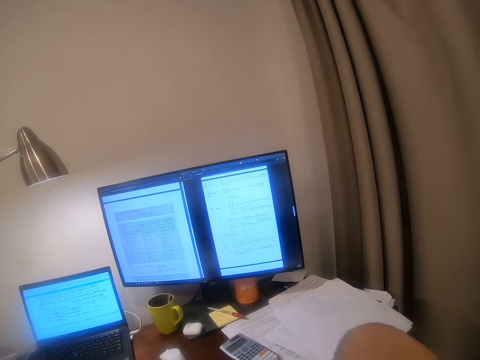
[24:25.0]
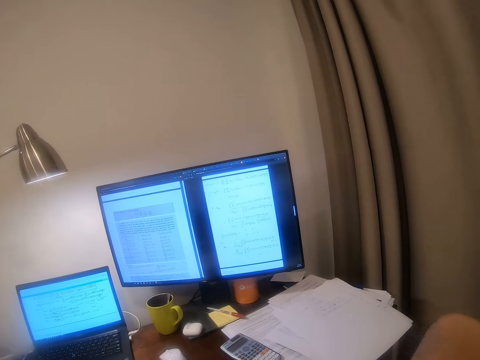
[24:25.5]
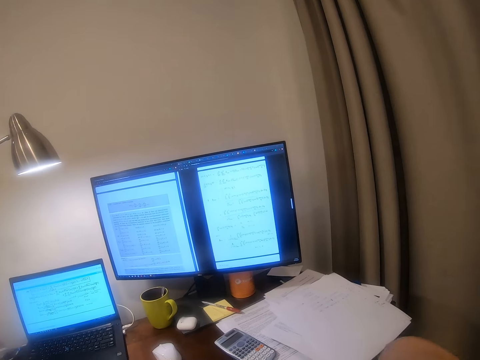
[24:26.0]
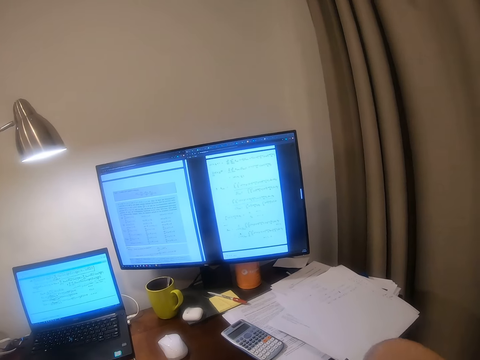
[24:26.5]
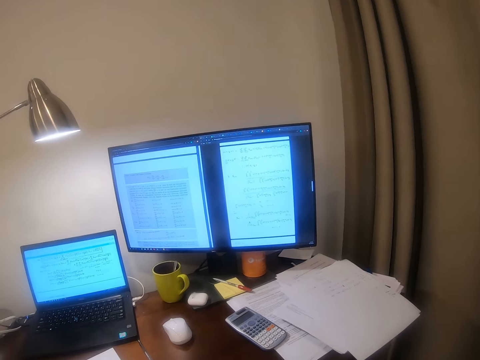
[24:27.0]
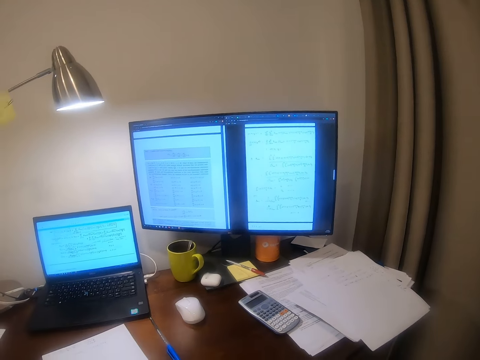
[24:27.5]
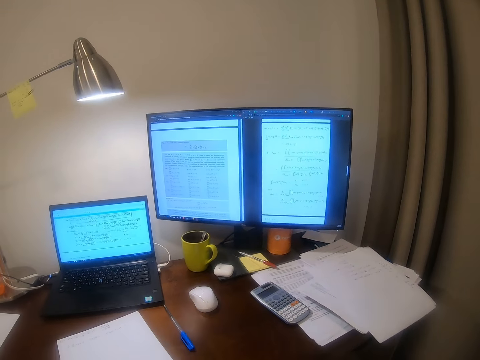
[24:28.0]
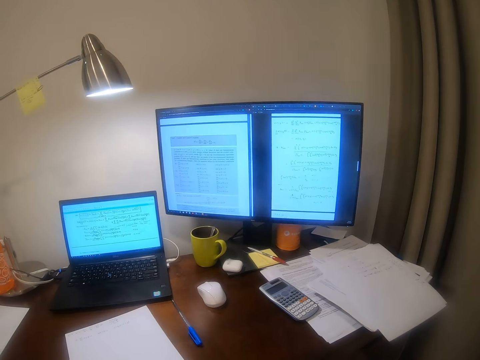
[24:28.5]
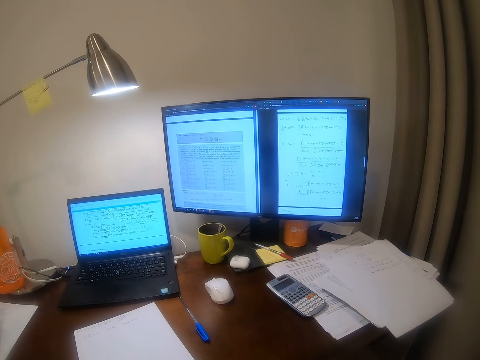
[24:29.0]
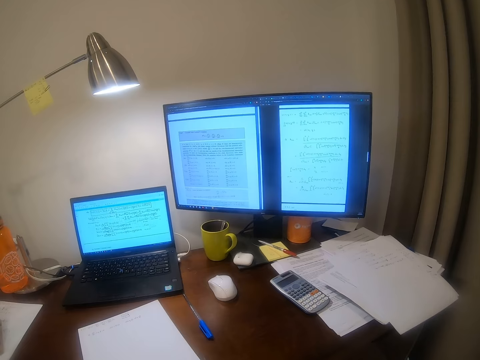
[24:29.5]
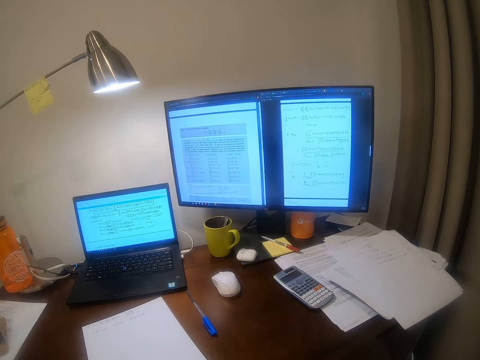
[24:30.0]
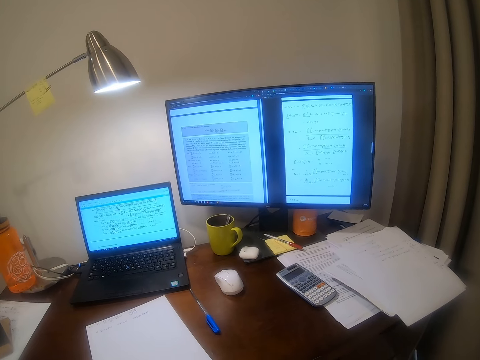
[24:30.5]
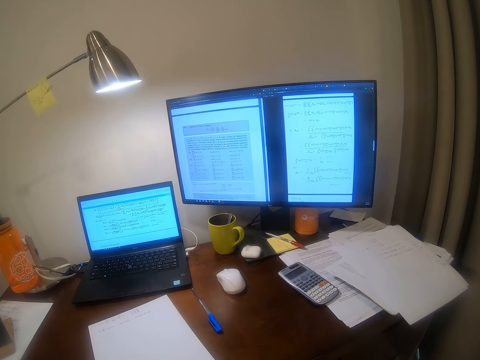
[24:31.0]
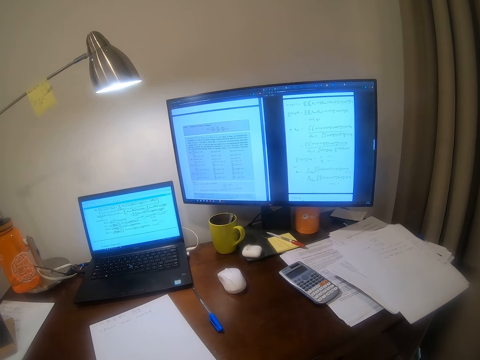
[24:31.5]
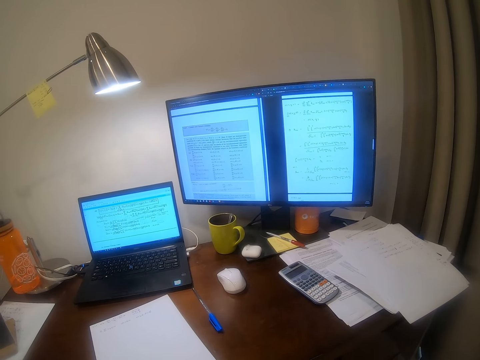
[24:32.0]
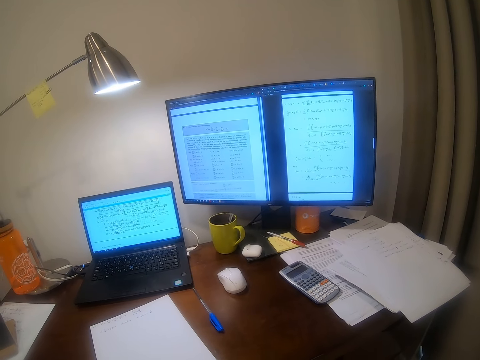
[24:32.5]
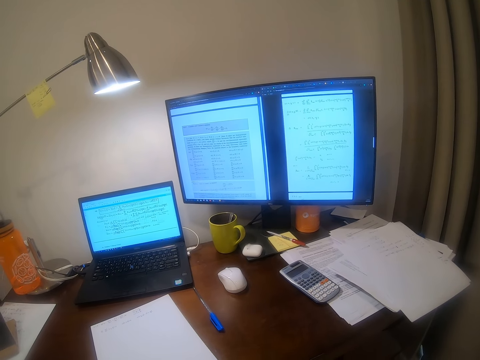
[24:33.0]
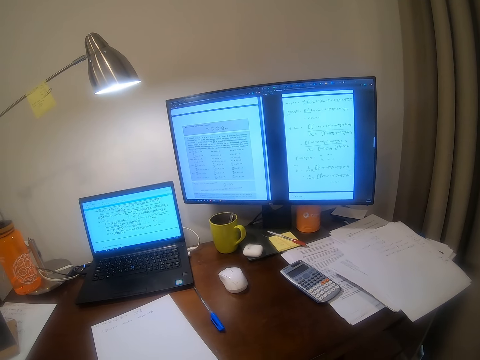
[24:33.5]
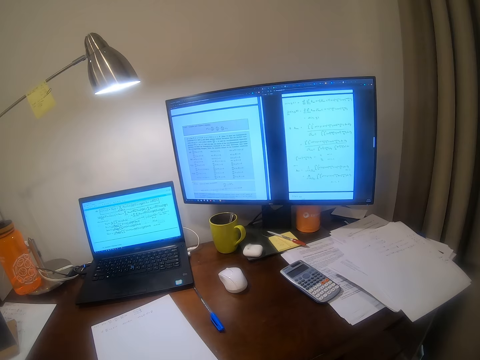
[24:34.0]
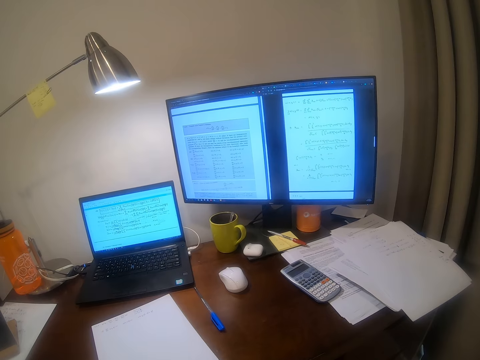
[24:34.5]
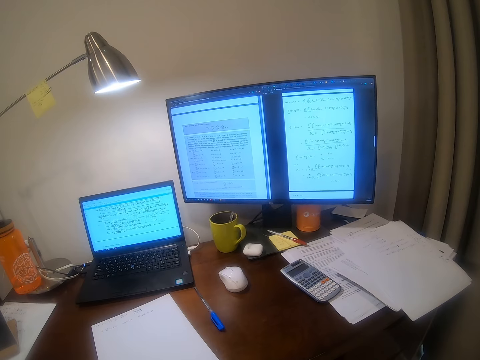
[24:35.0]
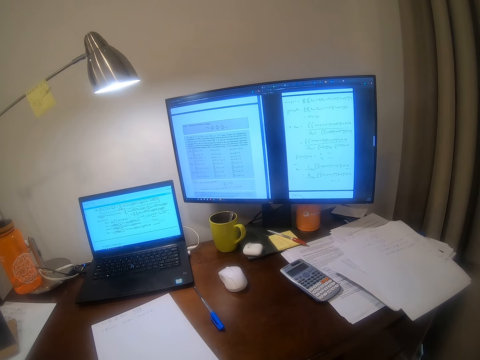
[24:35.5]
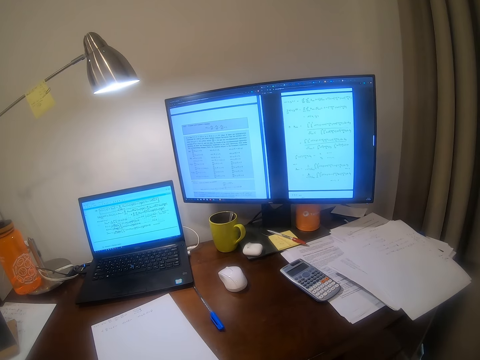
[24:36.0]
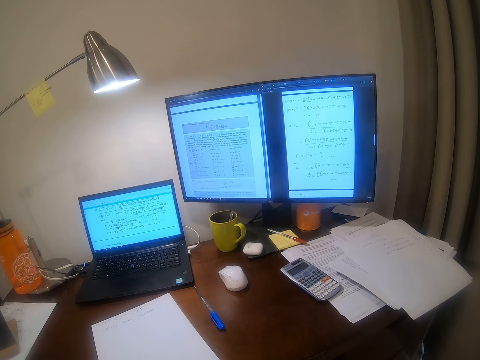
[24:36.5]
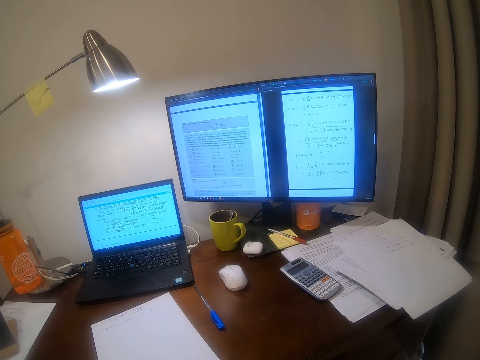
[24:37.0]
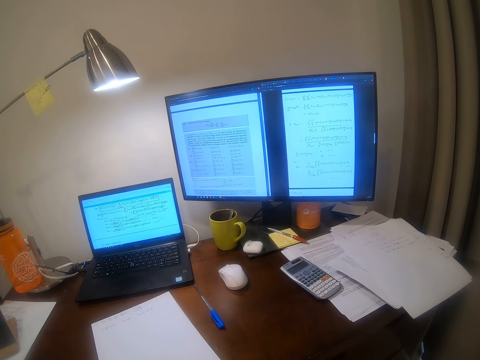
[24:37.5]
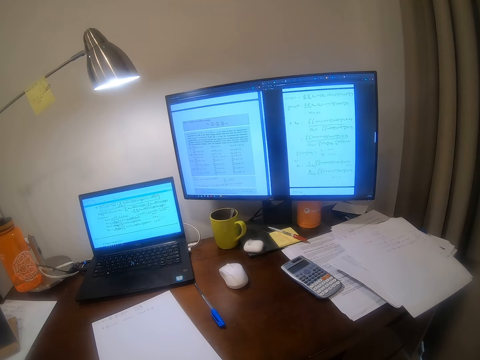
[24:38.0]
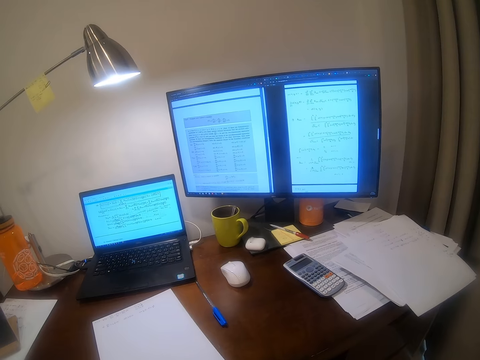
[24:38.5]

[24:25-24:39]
The camera wearer looks around the room. They look at the machine.

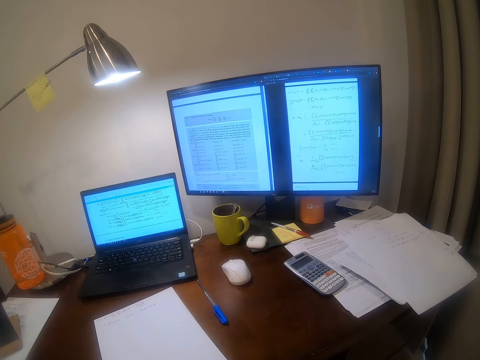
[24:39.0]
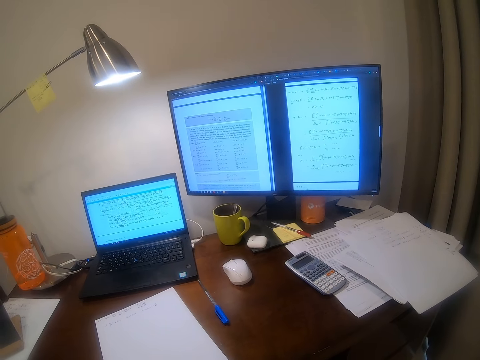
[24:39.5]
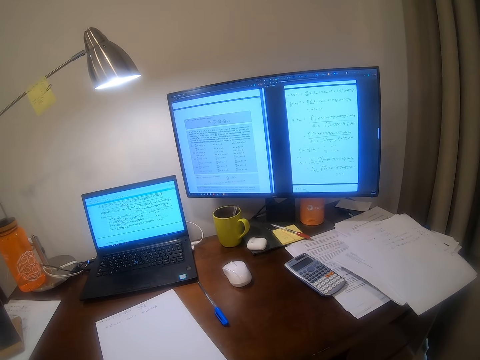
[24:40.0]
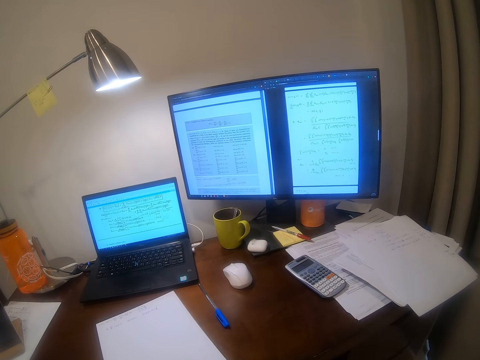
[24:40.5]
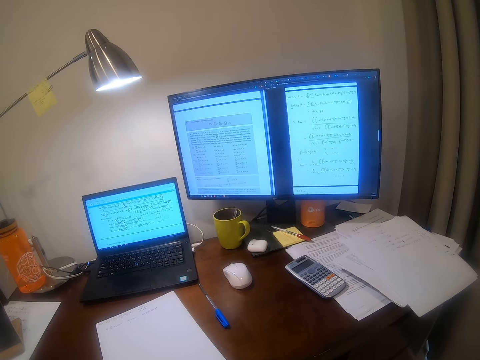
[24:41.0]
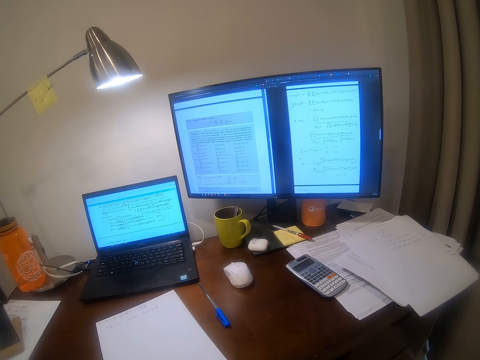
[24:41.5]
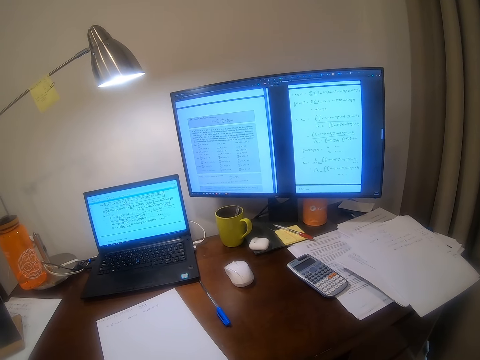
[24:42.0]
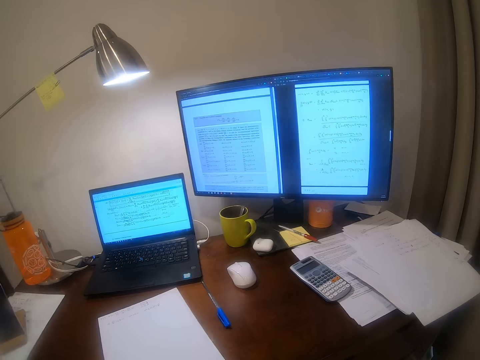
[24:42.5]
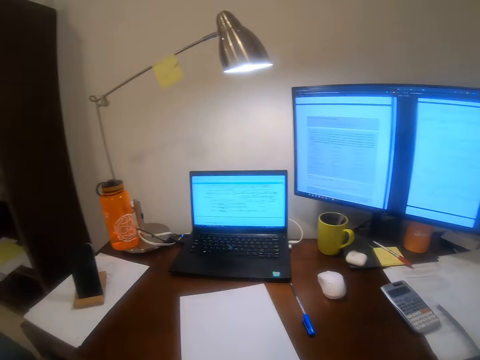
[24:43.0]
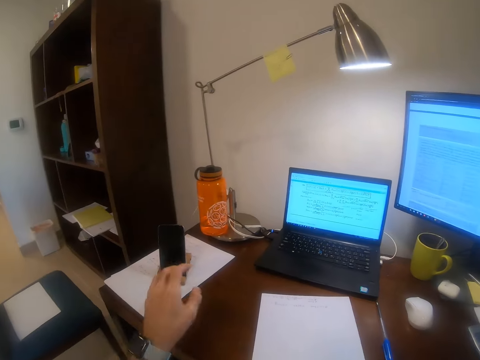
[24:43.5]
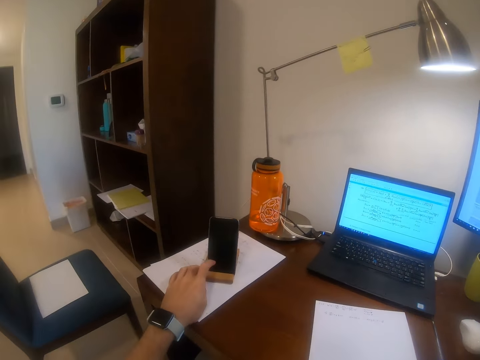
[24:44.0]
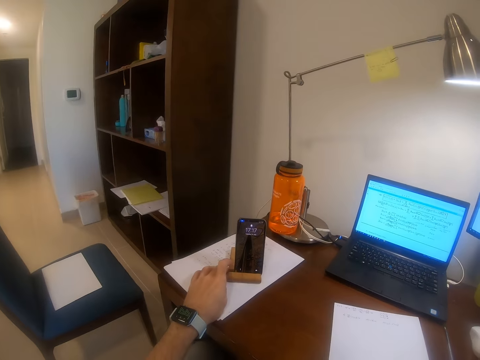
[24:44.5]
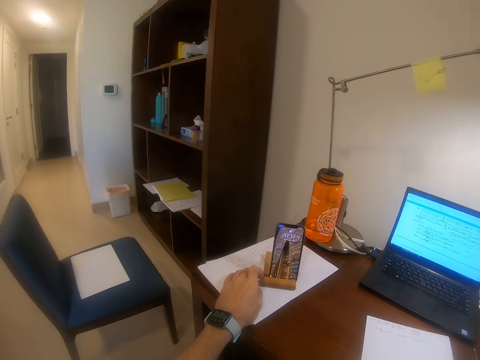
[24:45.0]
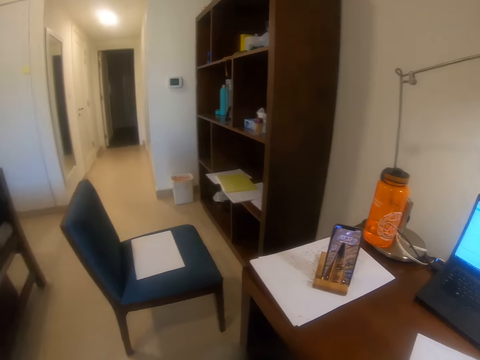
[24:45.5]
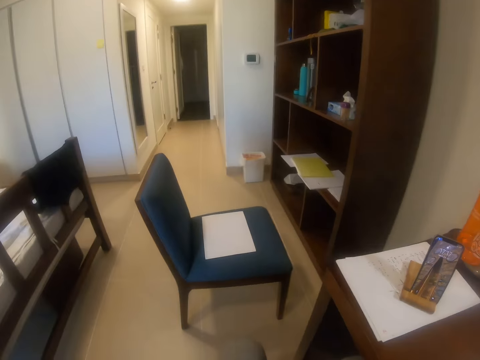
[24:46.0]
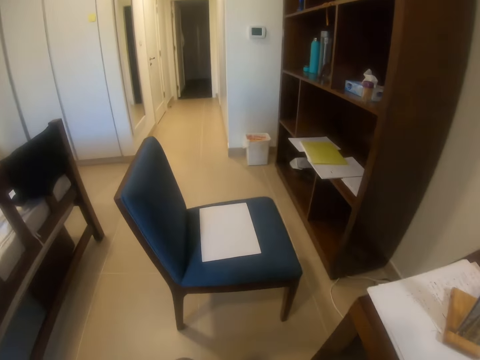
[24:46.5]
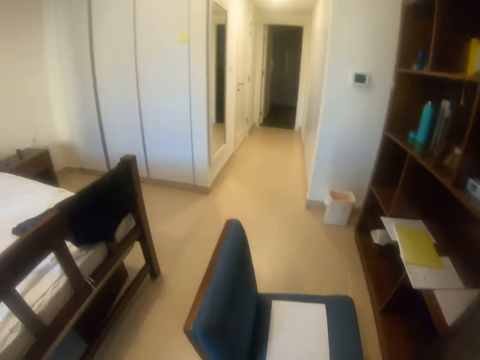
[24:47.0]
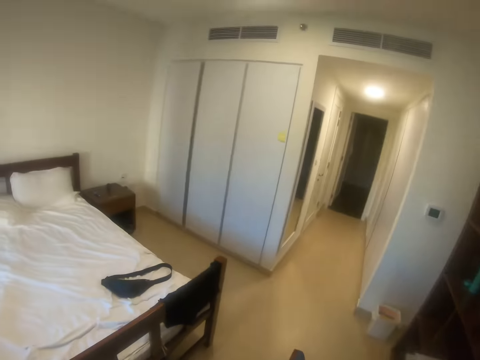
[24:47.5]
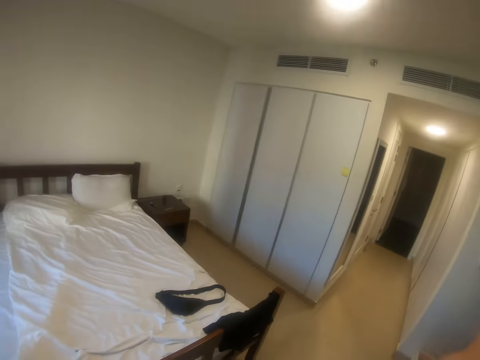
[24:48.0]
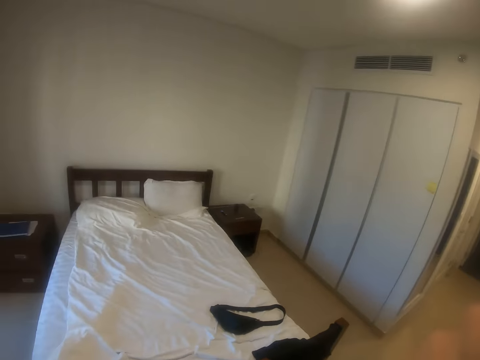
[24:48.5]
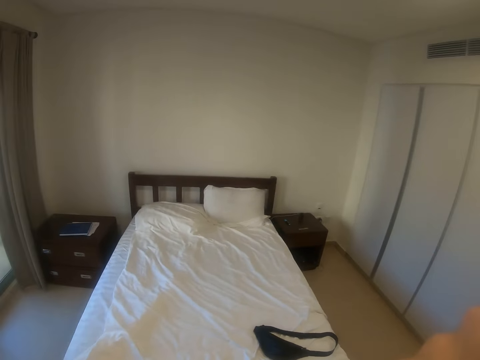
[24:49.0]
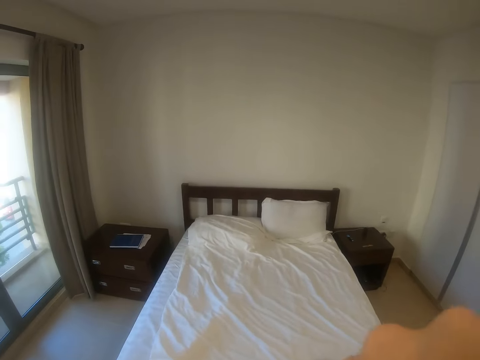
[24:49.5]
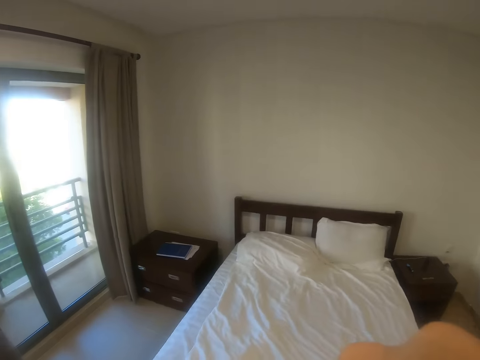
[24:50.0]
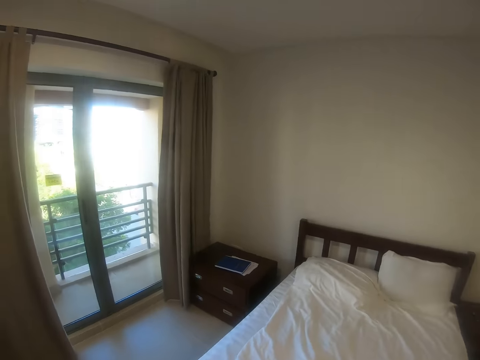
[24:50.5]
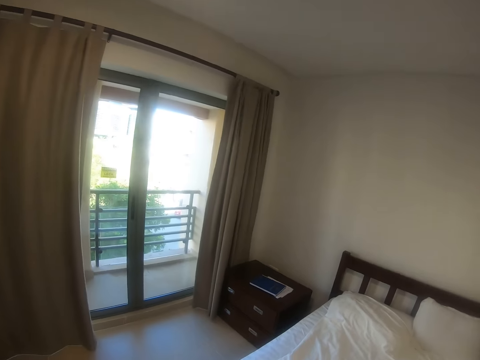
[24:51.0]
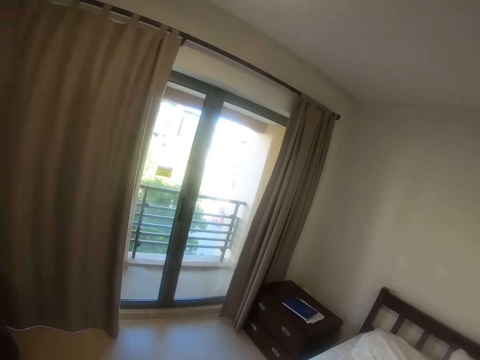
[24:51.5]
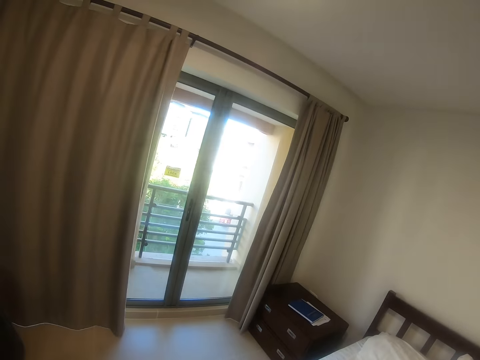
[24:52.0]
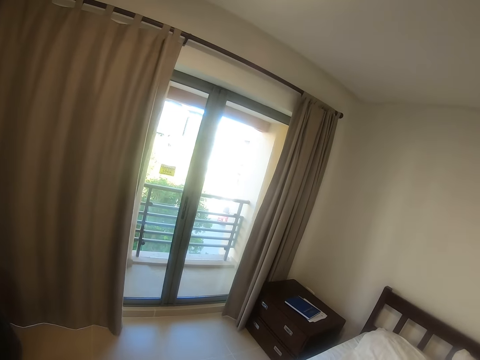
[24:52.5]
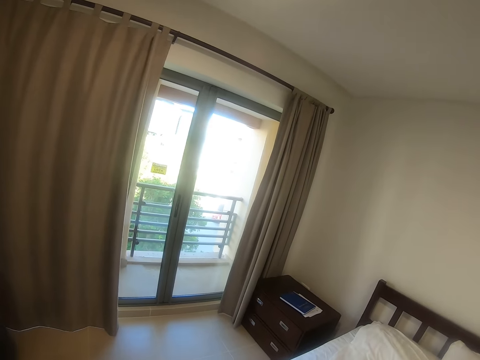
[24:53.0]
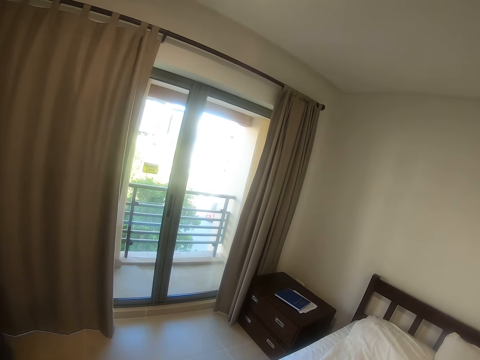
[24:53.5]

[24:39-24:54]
The camera wearer presses a phone on the table with his left hand. He walks around the room. He looks around the room.
